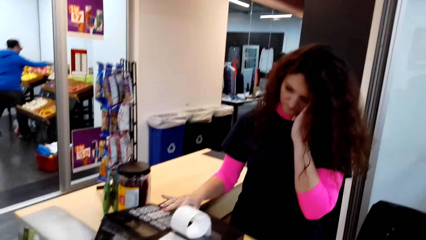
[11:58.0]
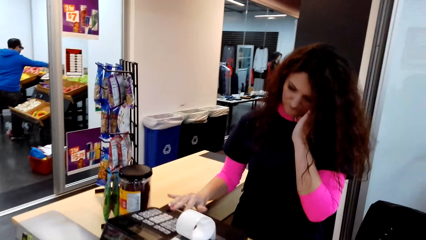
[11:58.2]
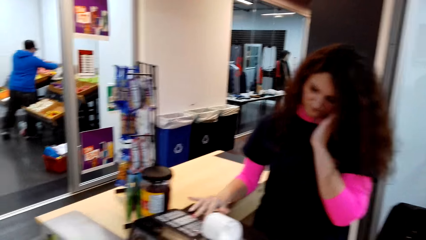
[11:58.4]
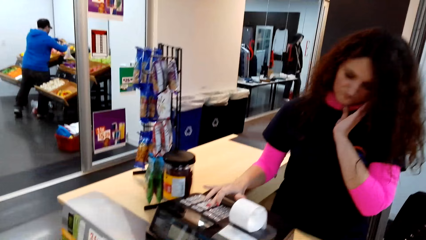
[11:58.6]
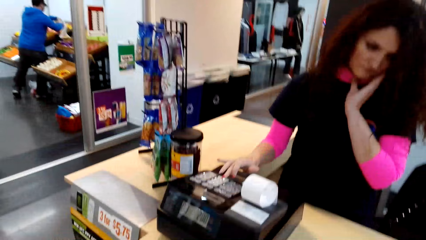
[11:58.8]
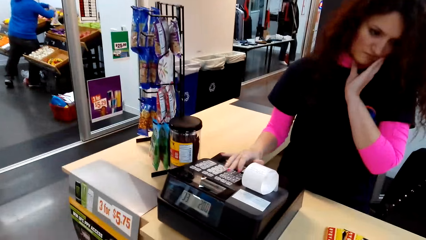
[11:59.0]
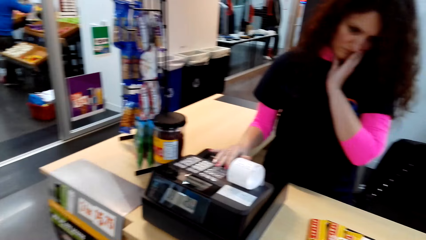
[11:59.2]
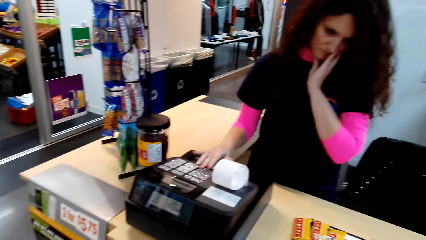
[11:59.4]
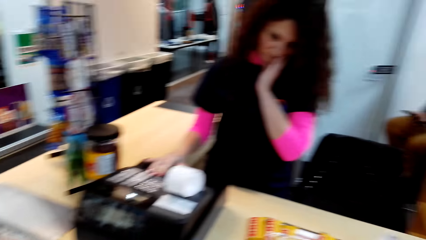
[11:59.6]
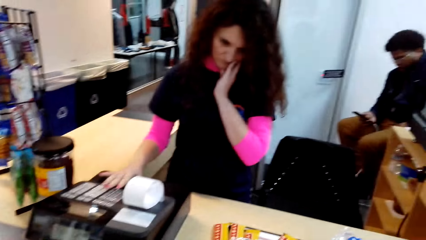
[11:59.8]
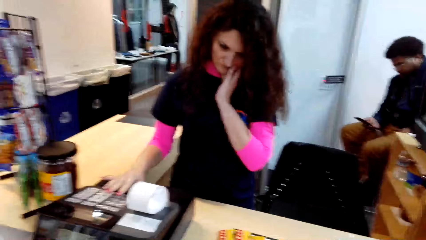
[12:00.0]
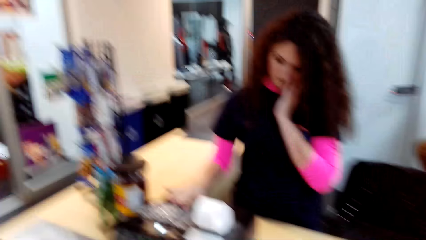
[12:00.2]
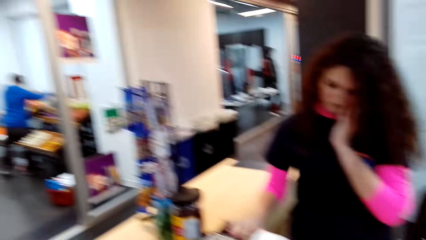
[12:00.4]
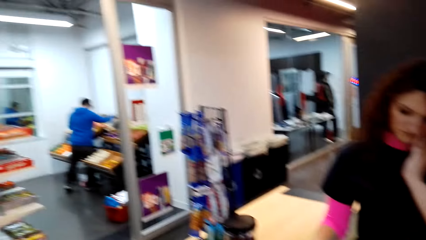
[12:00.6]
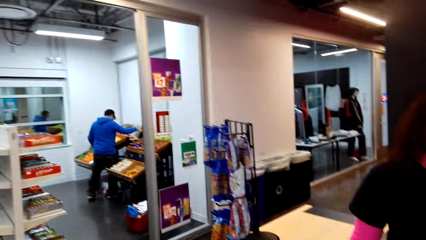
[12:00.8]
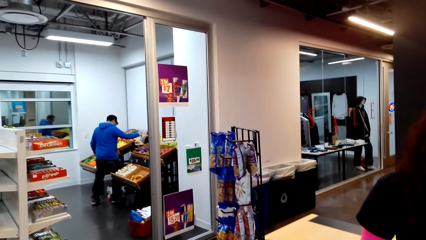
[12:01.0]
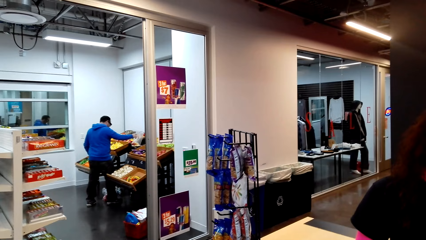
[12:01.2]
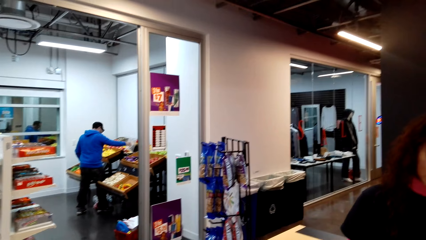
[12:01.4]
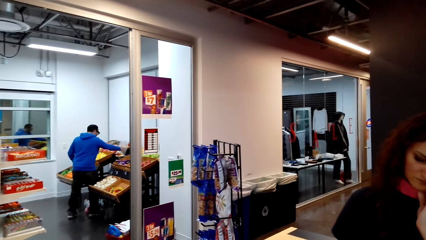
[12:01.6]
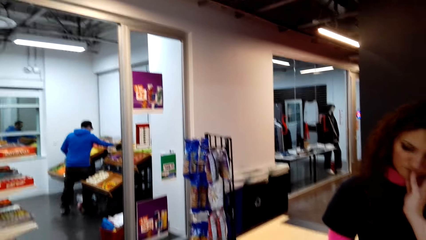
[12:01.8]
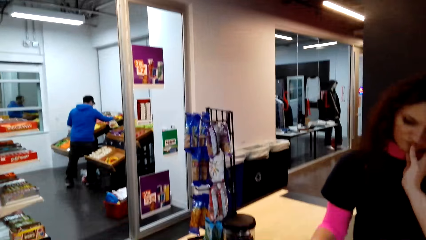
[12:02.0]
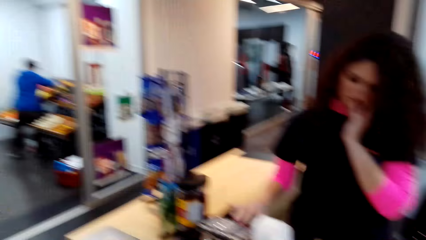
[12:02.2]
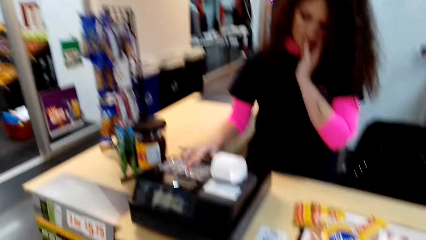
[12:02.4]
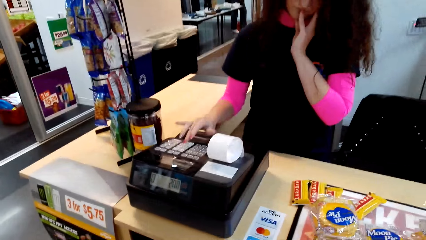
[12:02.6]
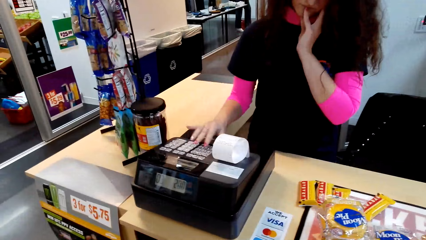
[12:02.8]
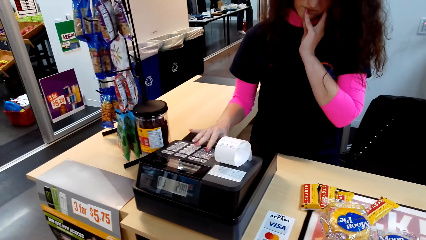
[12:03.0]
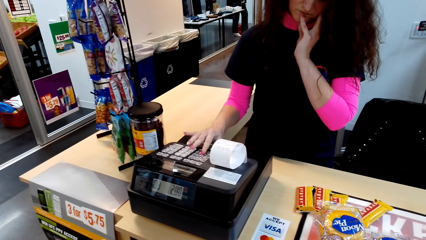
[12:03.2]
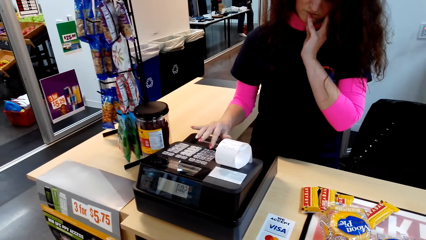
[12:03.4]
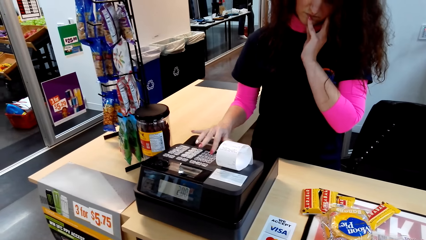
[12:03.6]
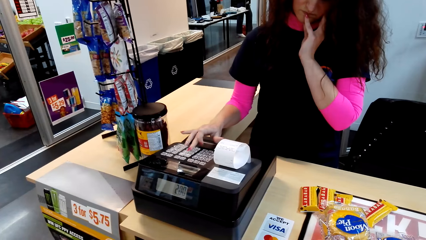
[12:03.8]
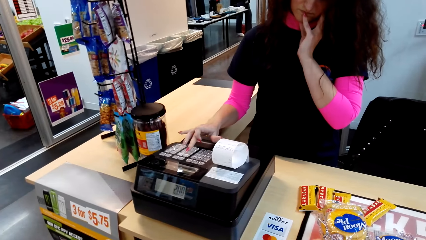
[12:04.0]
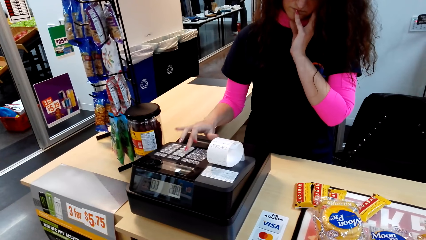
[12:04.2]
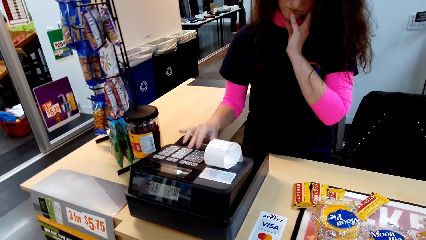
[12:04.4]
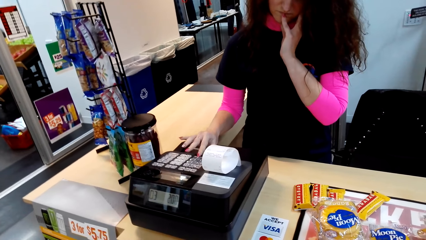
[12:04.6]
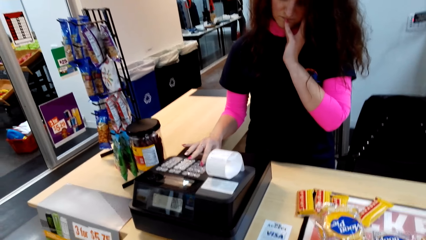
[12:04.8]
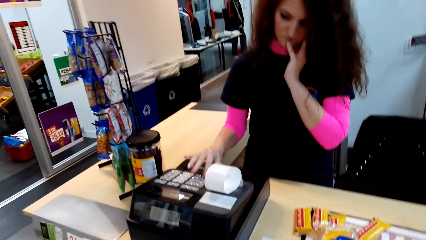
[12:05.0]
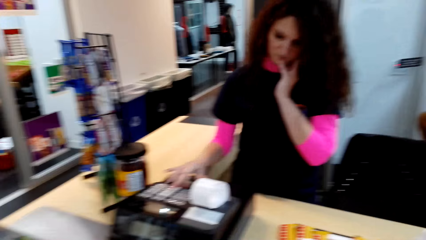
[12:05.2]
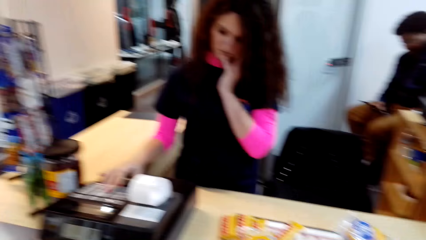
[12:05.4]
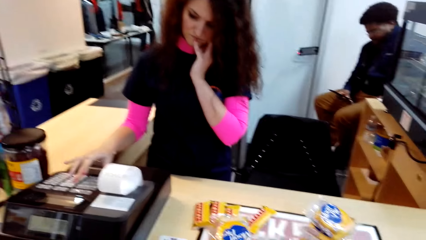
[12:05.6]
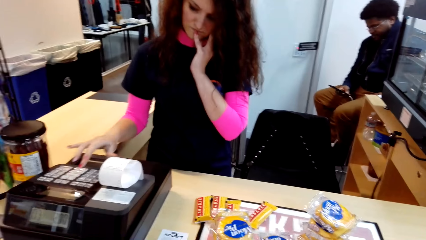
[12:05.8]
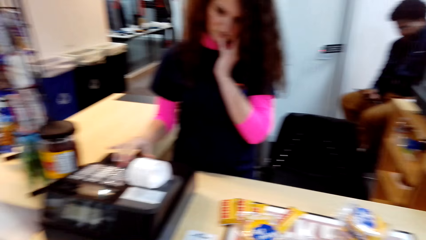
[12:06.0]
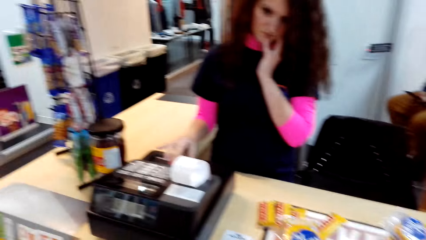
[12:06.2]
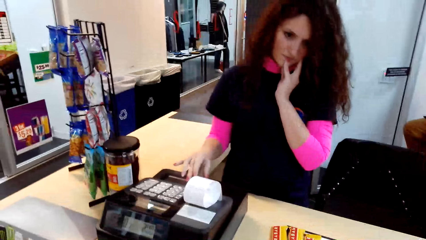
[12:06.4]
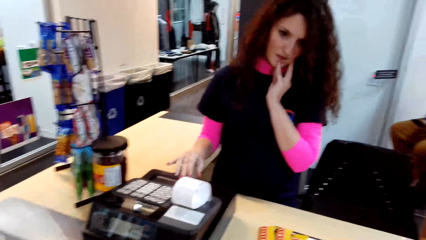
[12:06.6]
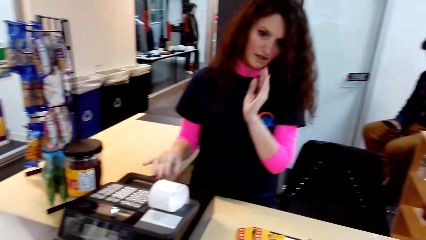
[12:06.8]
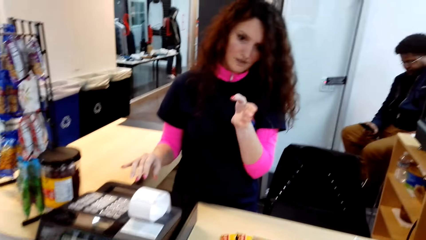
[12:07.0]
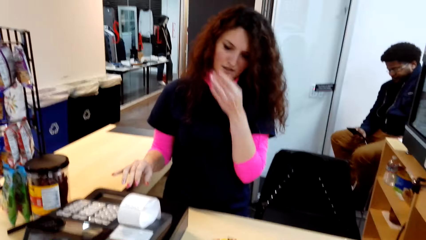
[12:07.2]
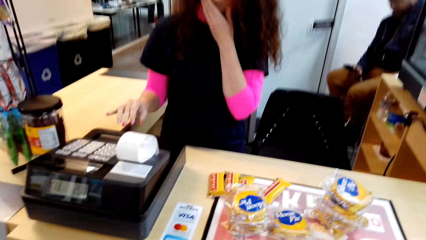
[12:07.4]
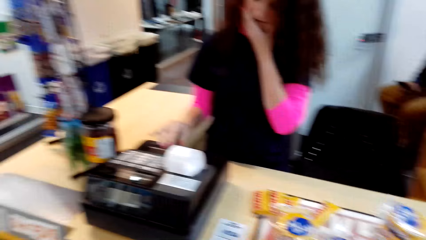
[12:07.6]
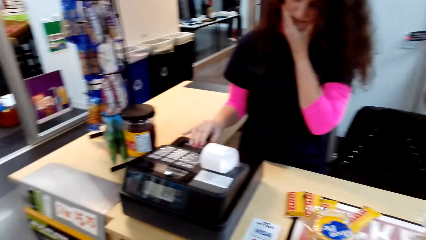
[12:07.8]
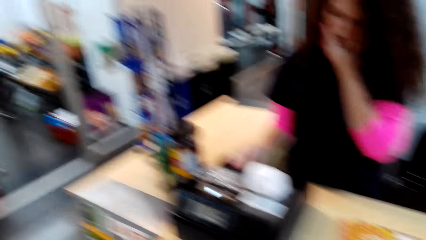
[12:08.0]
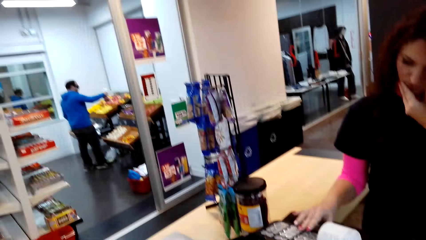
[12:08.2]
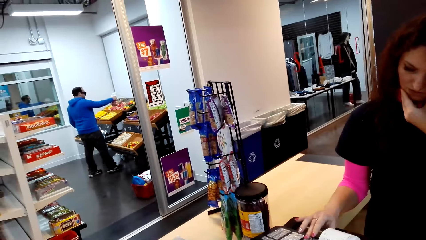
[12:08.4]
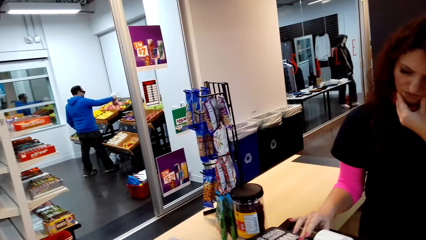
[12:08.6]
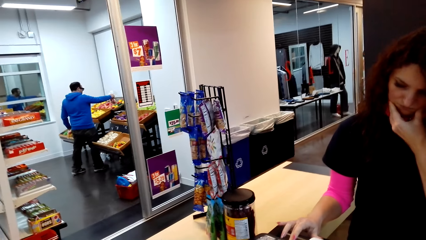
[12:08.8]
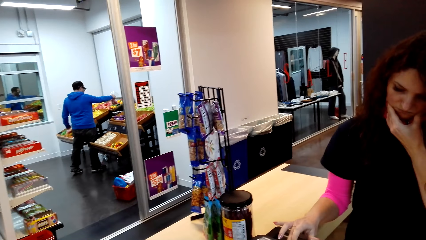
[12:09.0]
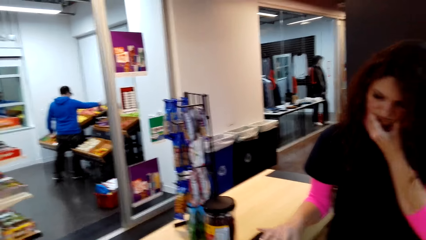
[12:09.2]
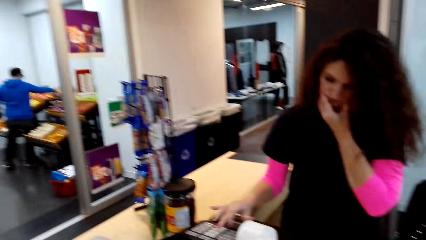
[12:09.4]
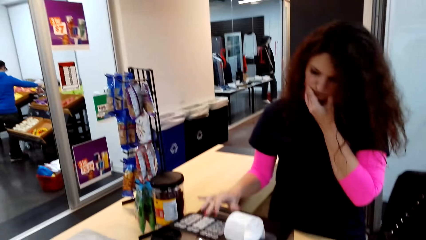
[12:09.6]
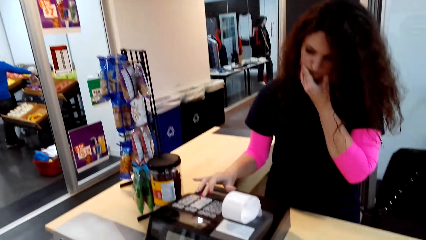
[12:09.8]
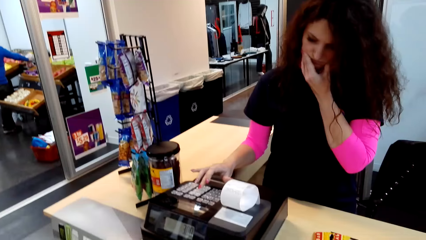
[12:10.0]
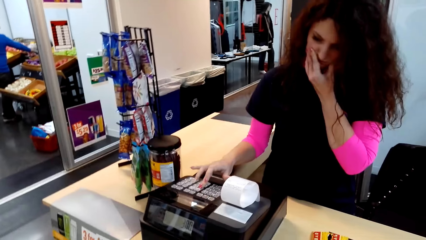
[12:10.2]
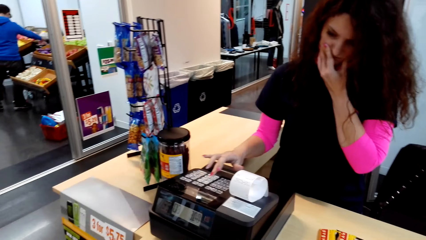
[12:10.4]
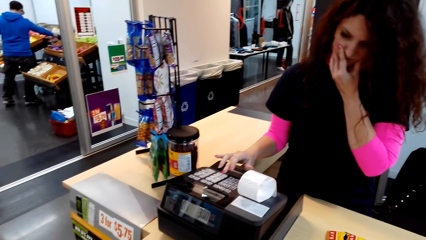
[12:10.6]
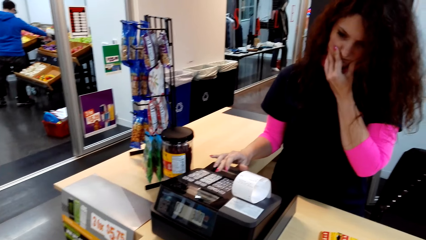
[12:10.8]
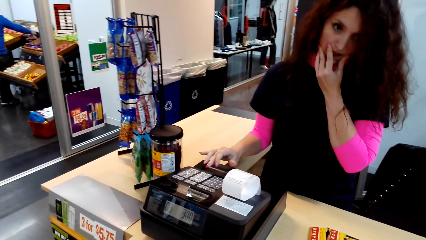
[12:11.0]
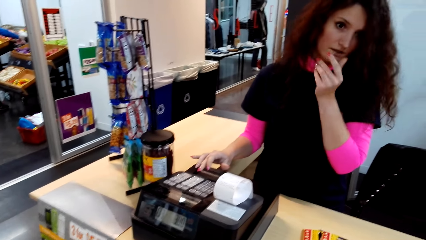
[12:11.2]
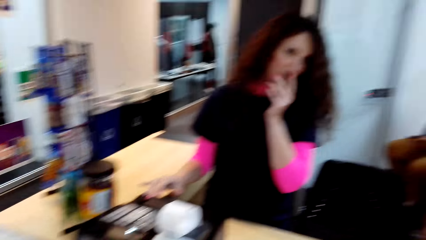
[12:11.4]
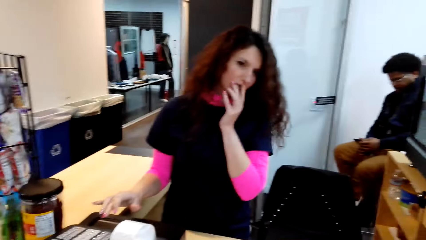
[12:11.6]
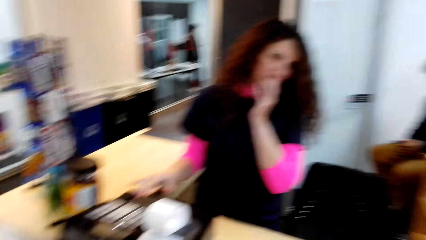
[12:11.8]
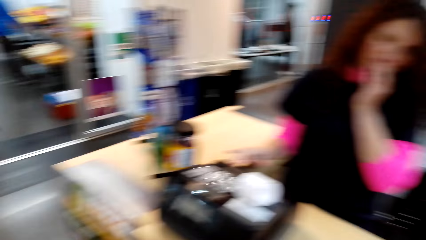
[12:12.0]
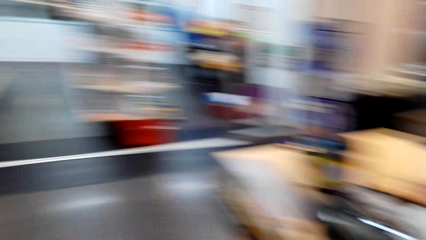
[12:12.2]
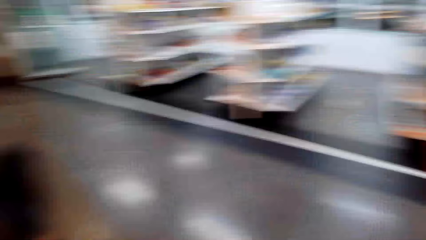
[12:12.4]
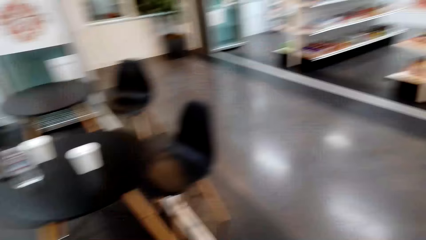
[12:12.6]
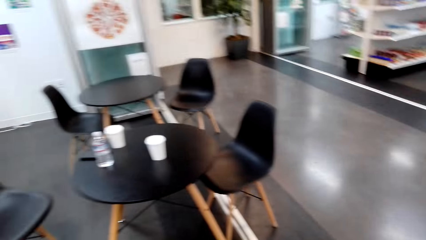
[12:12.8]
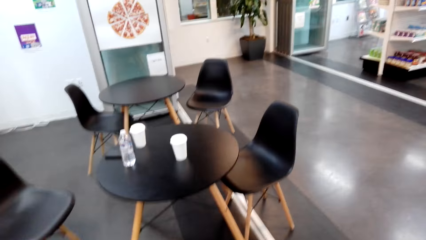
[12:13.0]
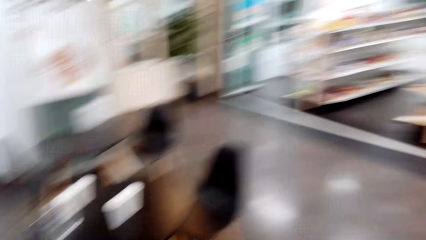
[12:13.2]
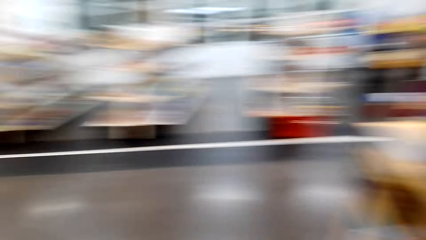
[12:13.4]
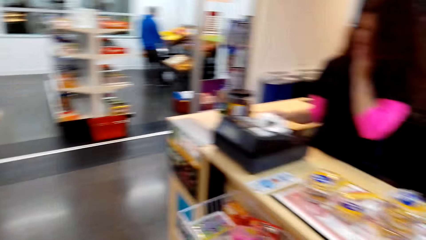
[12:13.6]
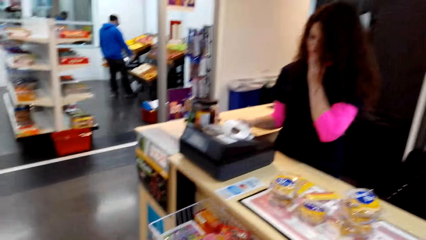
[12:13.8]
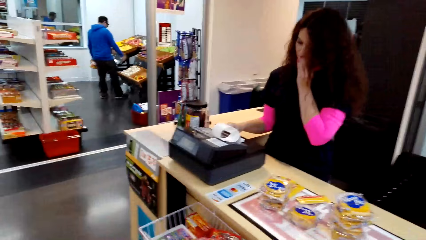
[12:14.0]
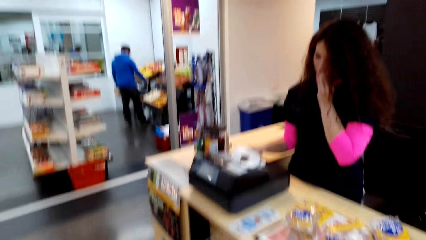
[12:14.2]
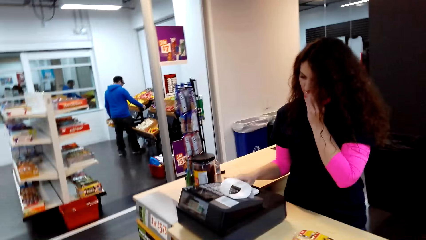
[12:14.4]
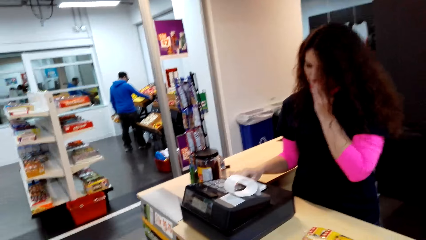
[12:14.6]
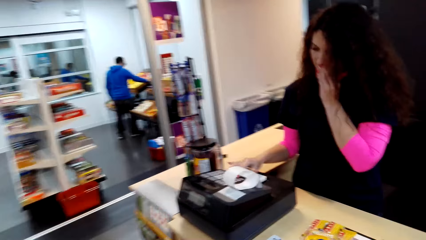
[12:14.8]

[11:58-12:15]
A man uses a phone. The camera wearer looks around. The lady converses with the camera wearer.
